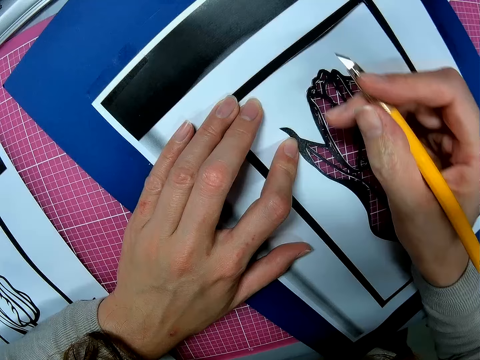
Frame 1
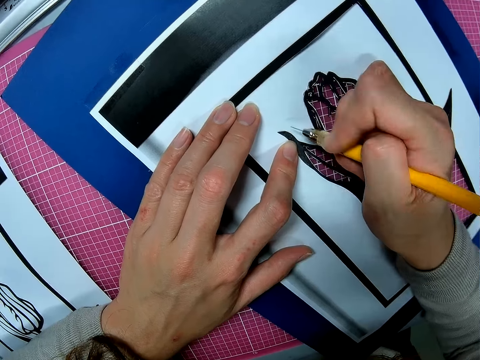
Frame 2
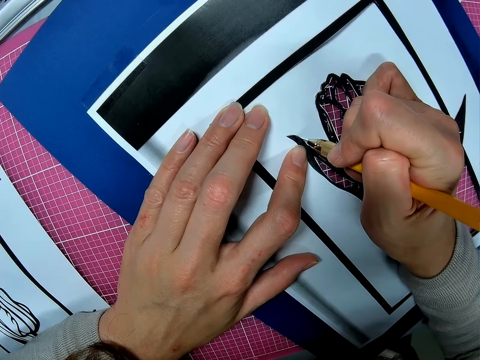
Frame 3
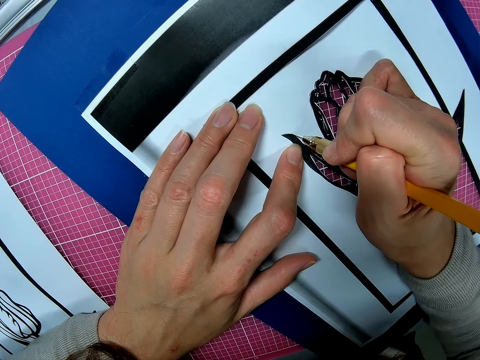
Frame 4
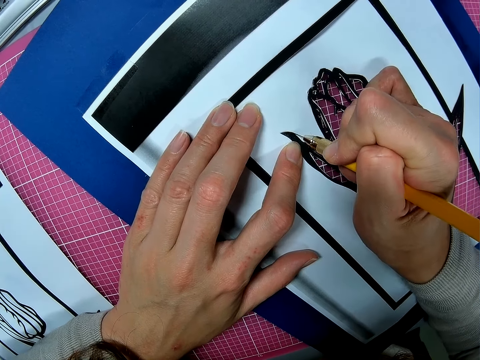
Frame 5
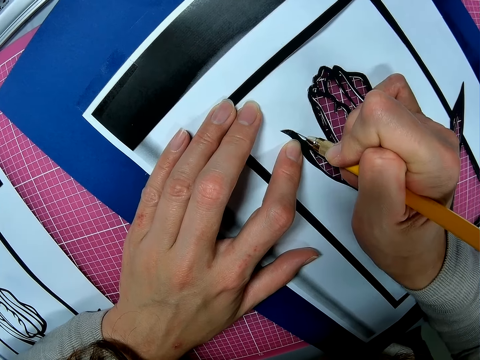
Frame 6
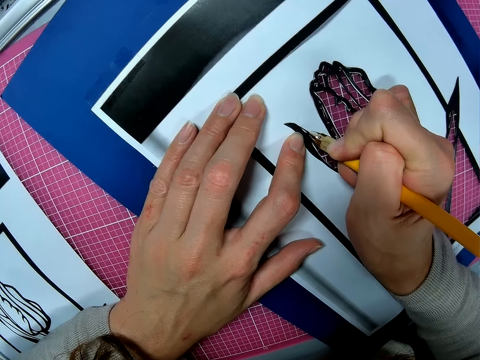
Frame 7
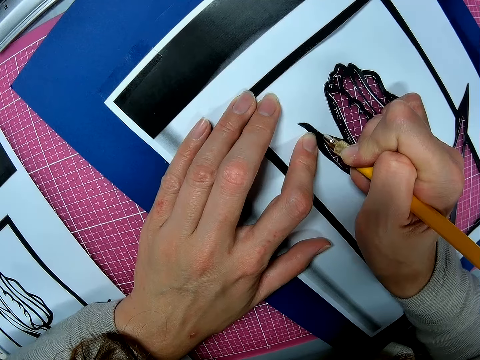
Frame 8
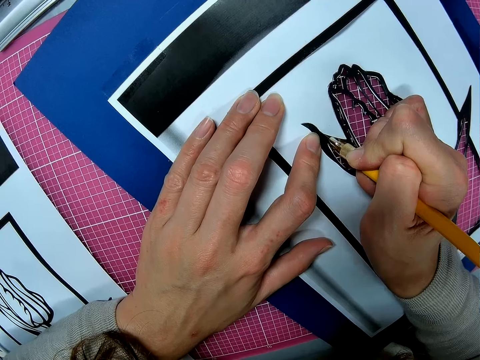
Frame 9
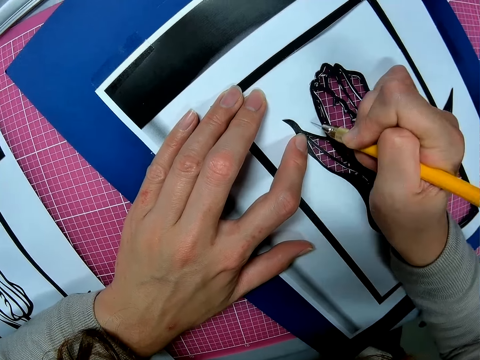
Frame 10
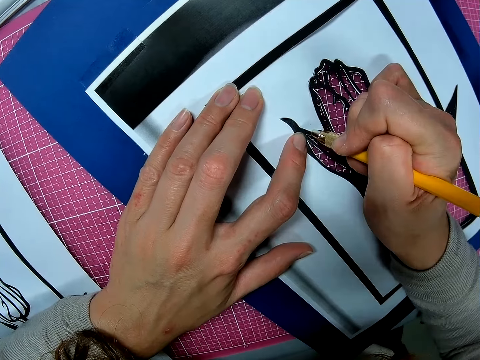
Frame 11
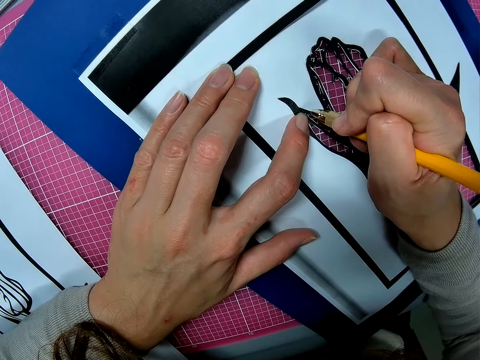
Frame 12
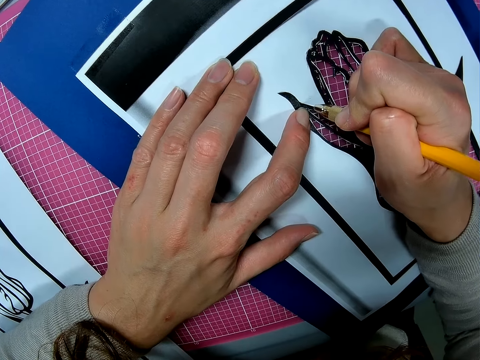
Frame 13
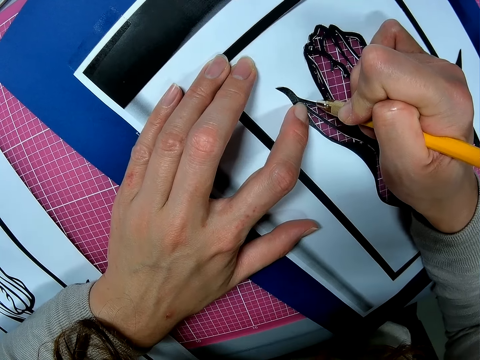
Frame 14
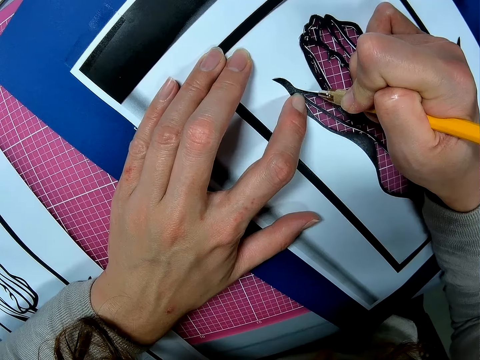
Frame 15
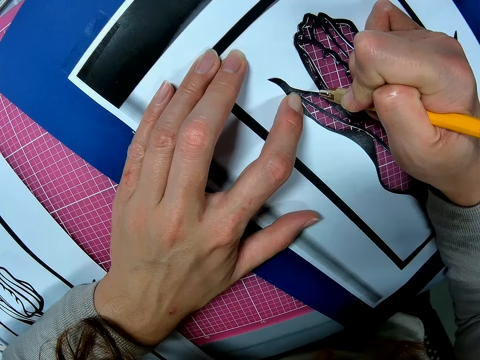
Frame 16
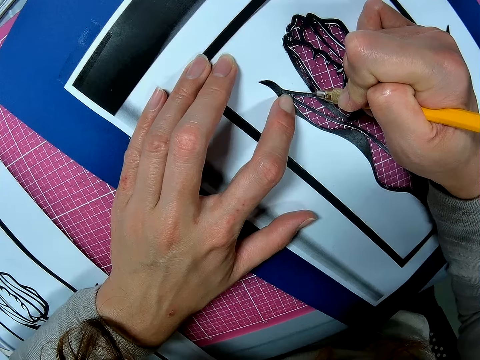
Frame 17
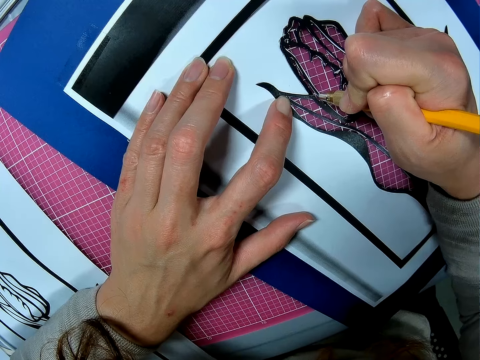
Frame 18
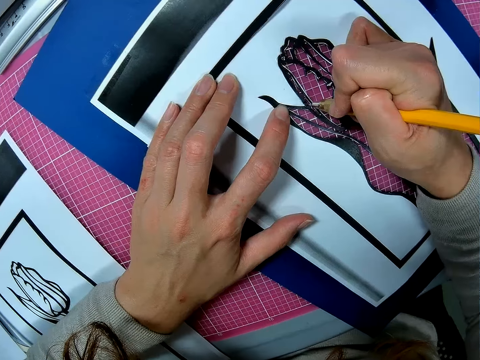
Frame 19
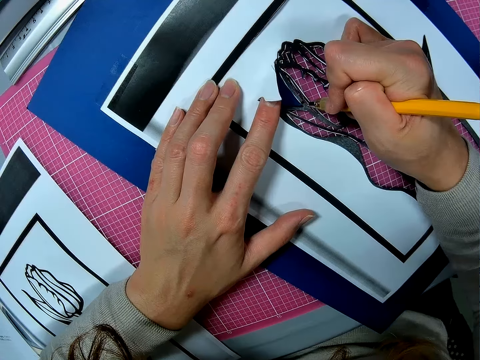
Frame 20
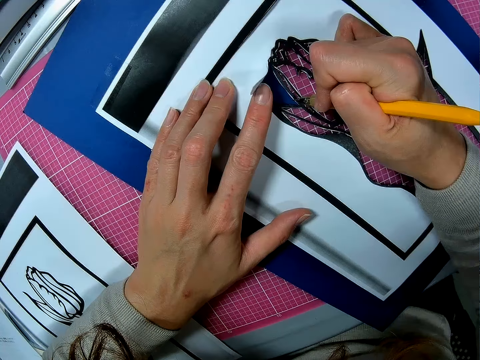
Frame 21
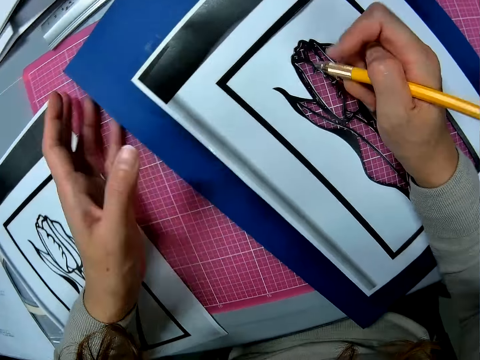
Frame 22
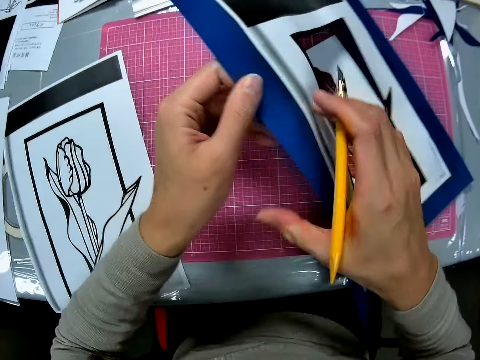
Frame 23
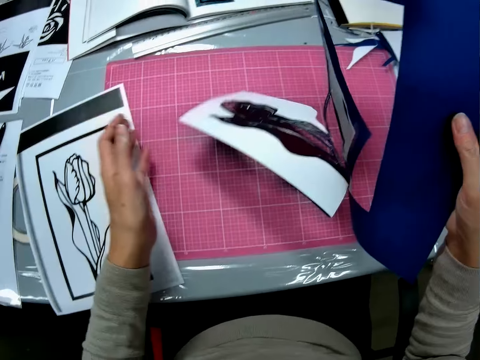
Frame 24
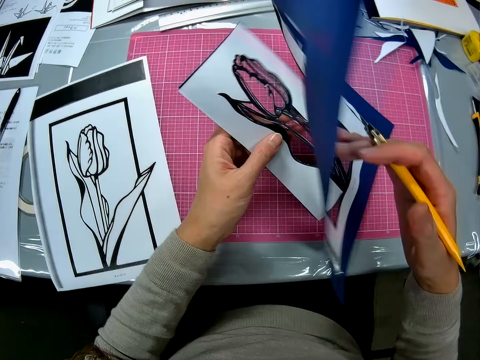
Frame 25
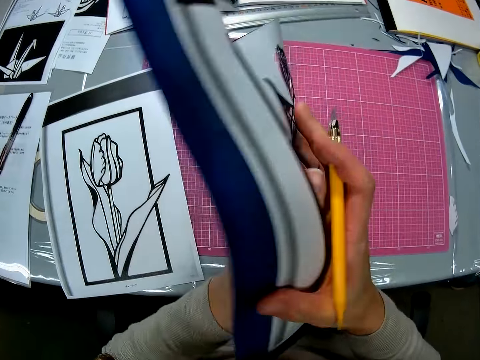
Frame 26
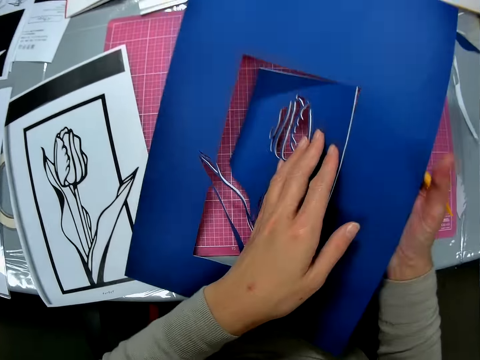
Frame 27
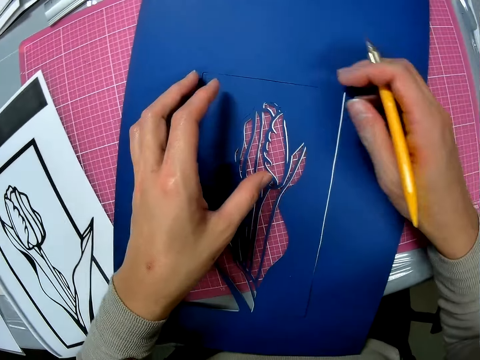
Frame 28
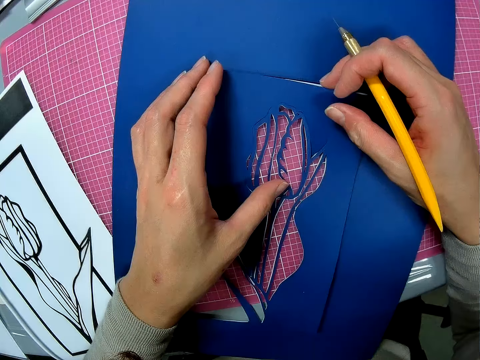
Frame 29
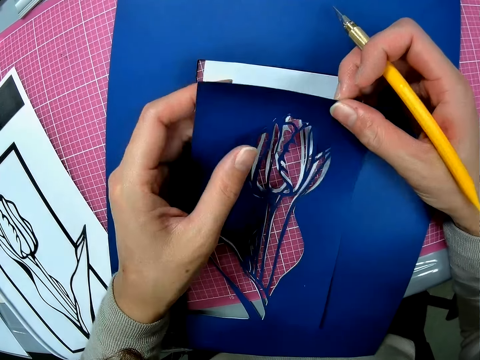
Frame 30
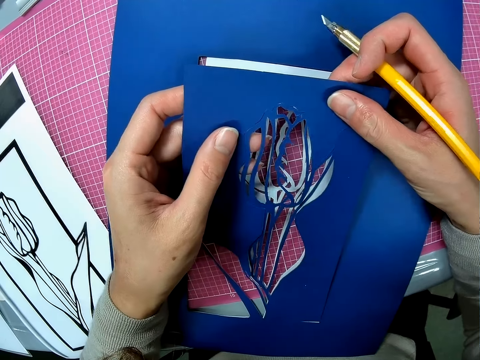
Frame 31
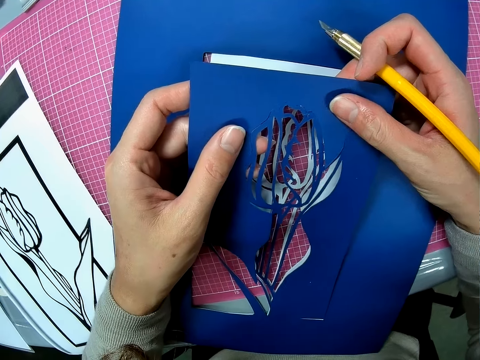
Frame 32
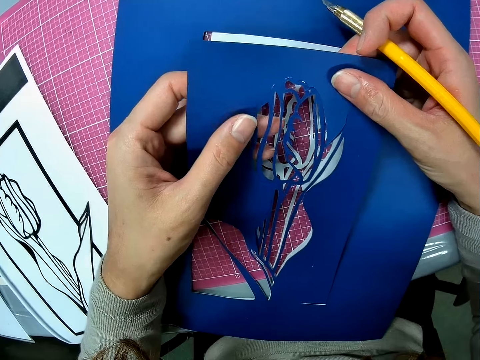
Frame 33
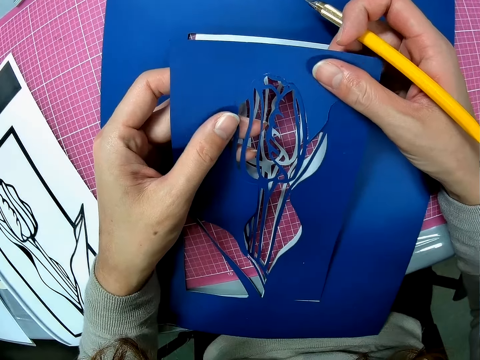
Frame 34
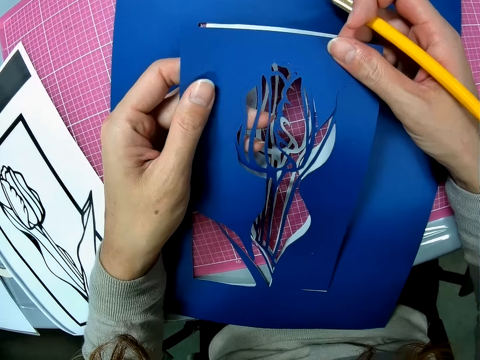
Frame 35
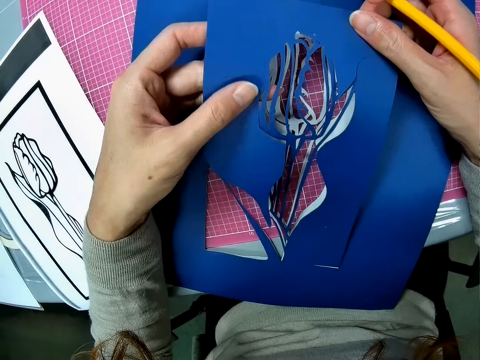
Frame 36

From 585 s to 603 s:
The camera wearer lifts the paper off the cutting mat. They hold a paper cutting sketch. They flip the paper. They feel the paper with hands. They put the paper on the cutting mat. They lift the paper cutting sketch. They hold the paper cutting sketch.

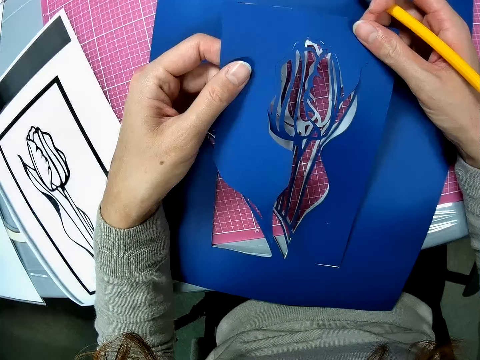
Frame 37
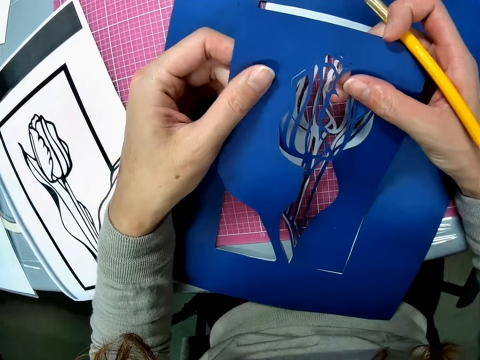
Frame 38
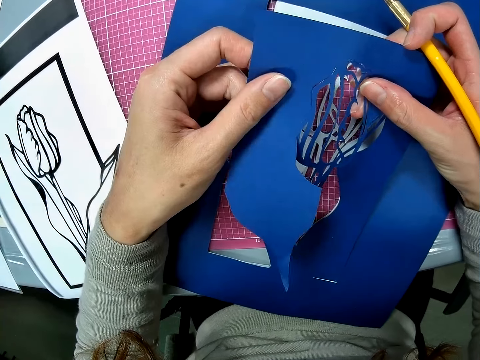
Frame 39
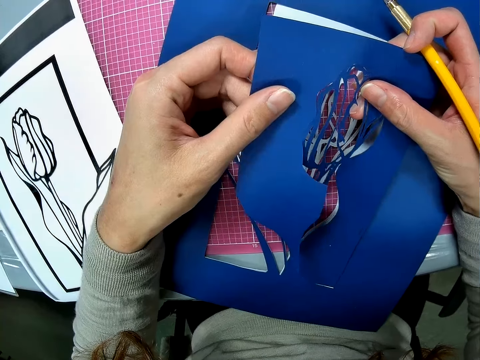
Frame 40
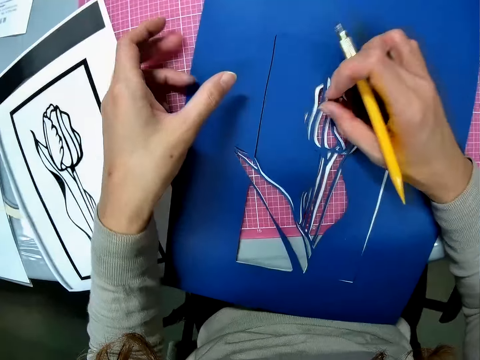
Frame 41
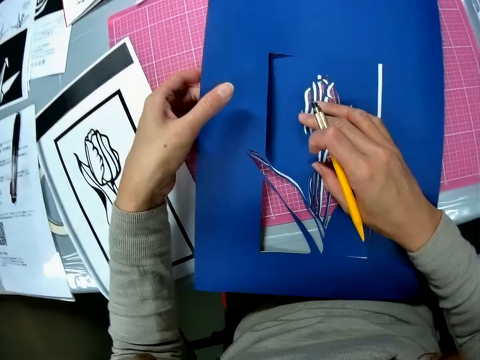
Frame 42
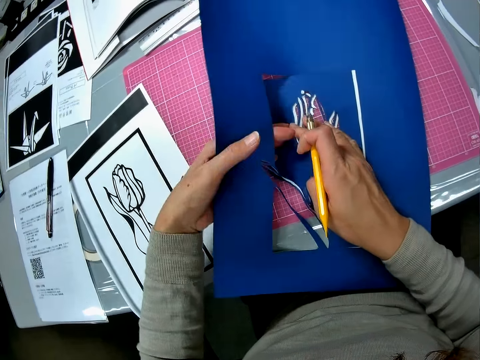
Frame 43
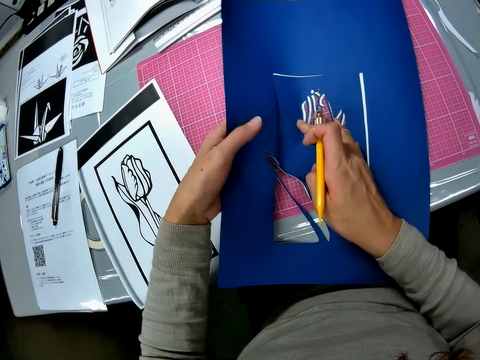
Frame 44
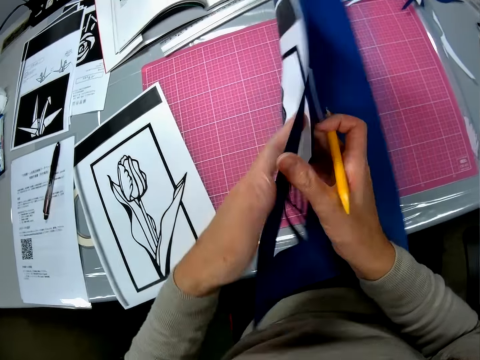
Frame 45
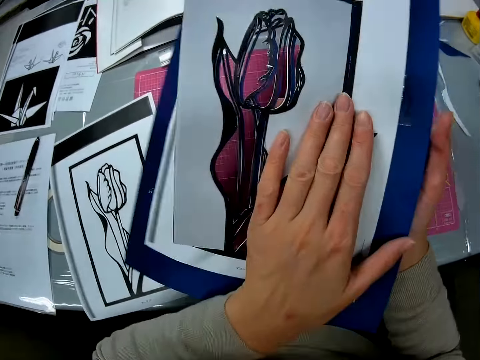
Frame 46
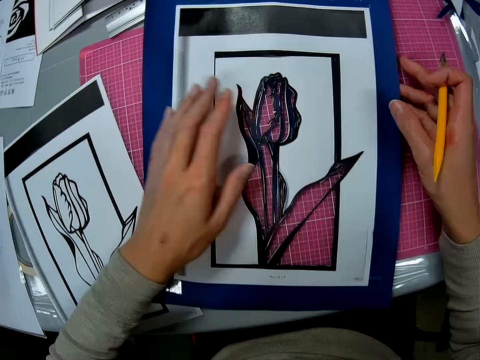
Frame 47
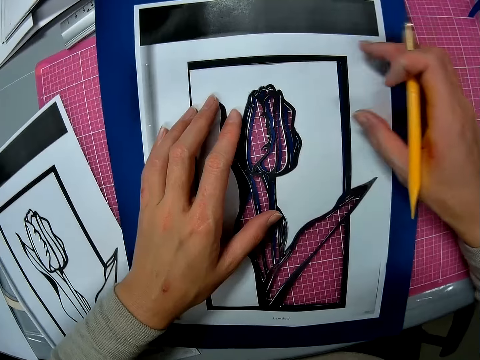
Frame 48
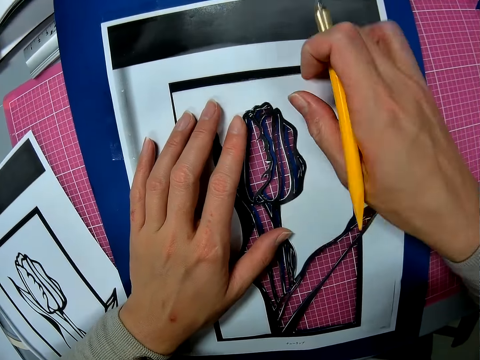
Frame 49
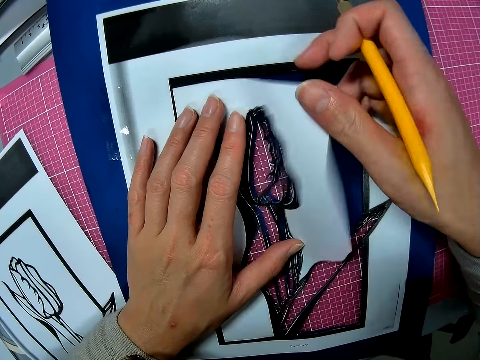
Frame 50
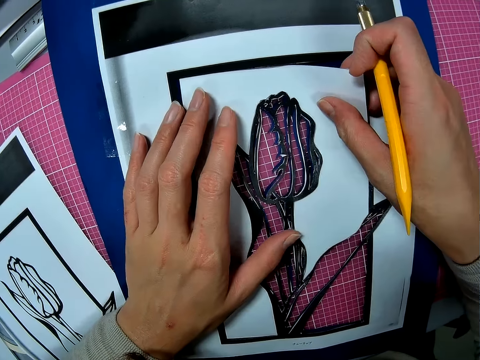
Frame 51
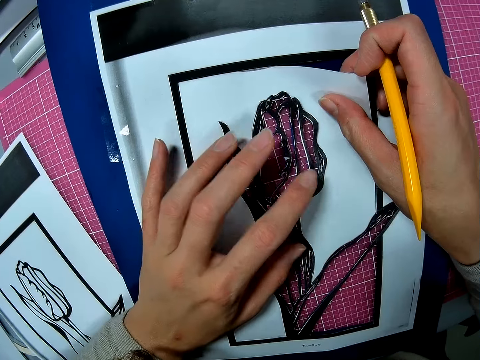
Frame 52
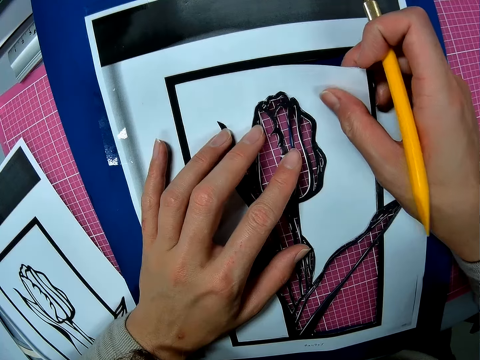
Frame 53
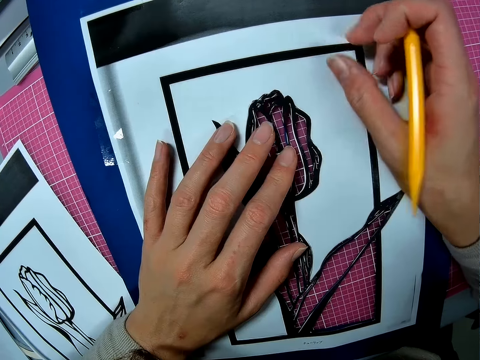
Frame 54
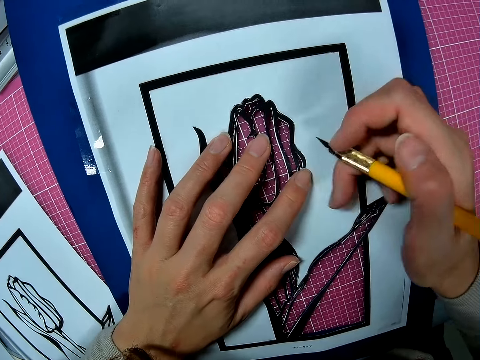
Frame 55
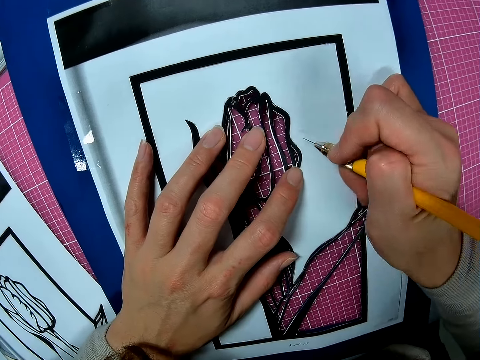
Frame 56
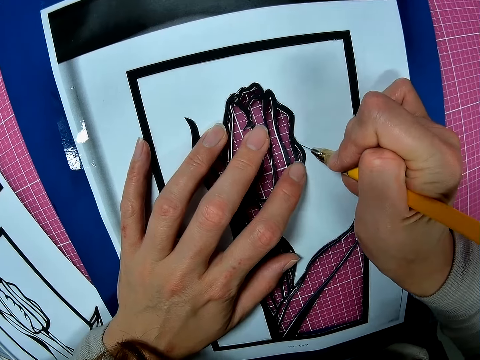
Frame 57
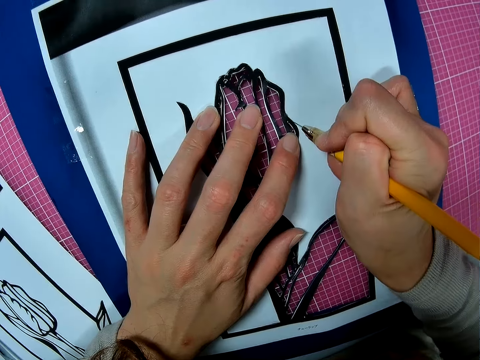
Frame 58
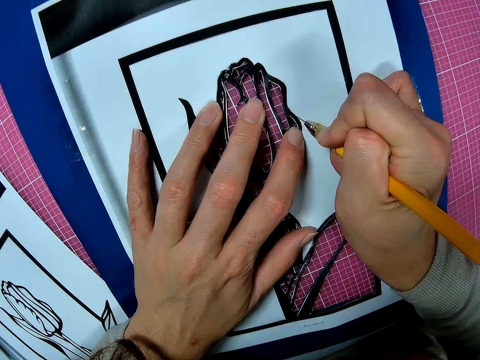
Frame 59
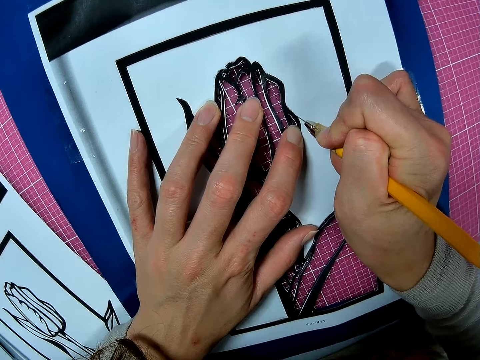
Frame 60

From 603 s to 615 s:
The camera wearer drops the paper cutting sketch on the paper. They adjust the paper. They lift the paper. They flip the paper. They put the paper on the cutting mat. They adjust the paper. They lift the paper cutting sketch. They hold the paper cutting sketch. They cut the paper with a craft knife.
